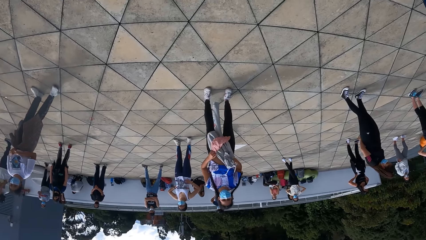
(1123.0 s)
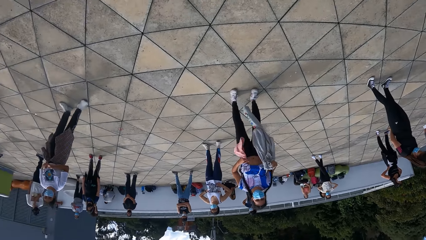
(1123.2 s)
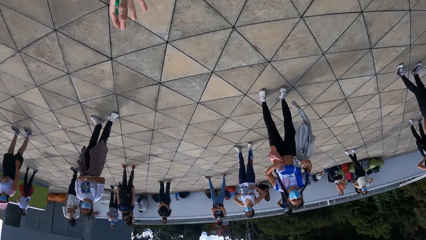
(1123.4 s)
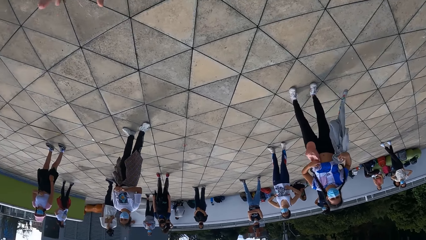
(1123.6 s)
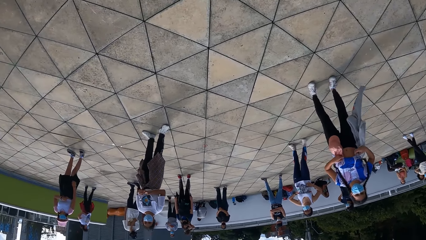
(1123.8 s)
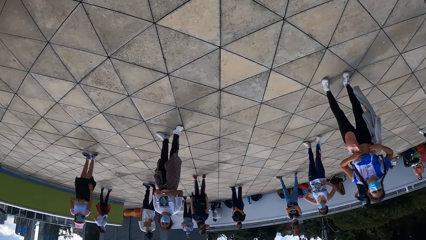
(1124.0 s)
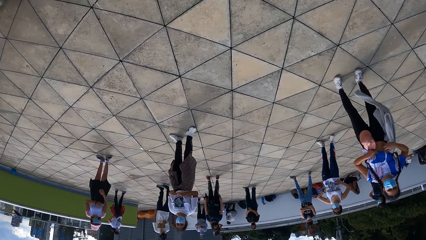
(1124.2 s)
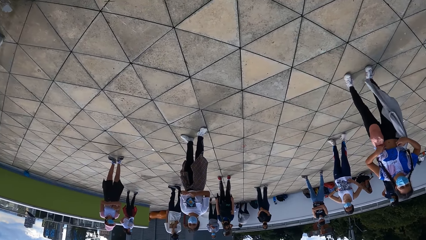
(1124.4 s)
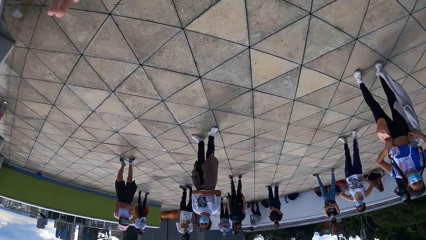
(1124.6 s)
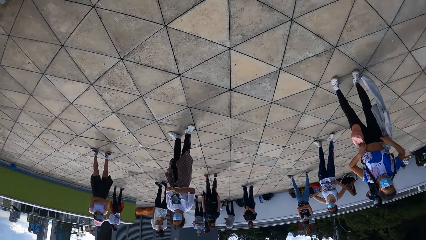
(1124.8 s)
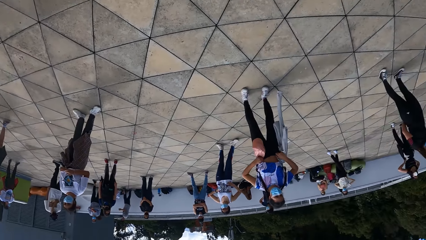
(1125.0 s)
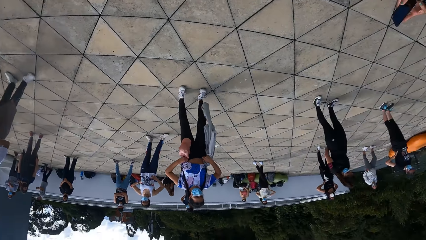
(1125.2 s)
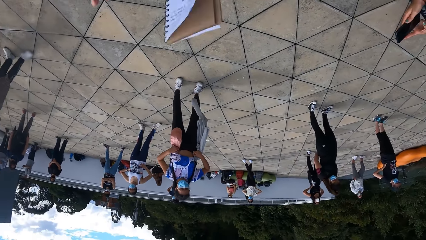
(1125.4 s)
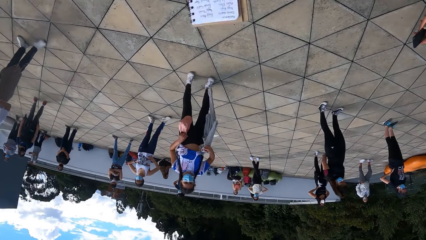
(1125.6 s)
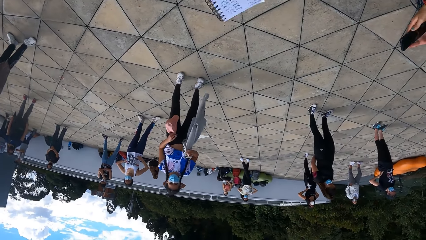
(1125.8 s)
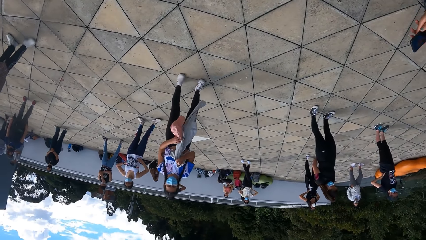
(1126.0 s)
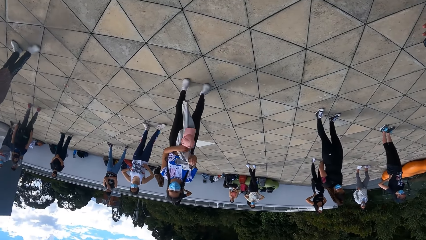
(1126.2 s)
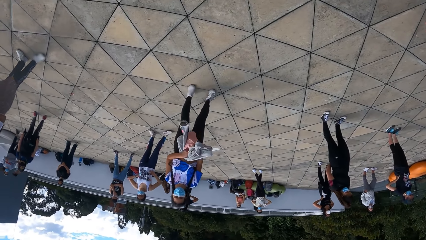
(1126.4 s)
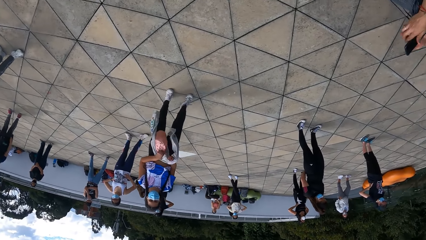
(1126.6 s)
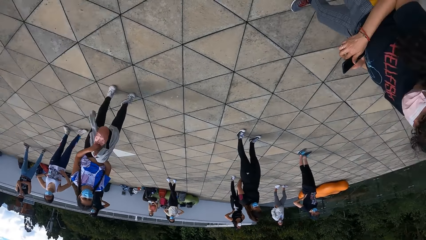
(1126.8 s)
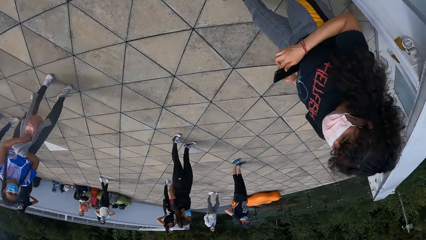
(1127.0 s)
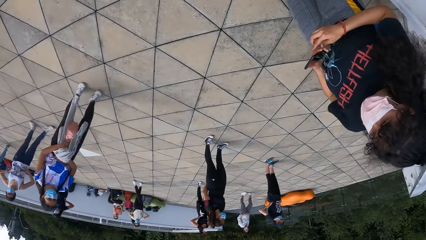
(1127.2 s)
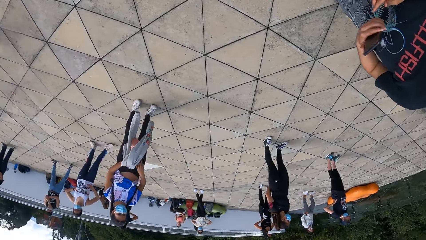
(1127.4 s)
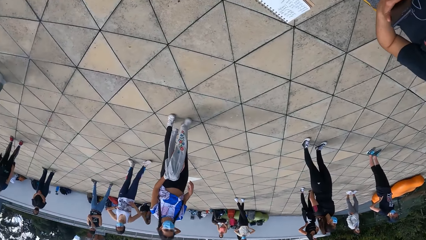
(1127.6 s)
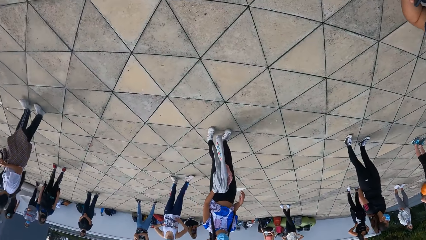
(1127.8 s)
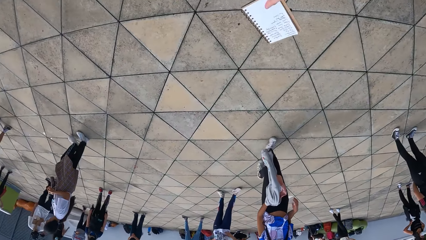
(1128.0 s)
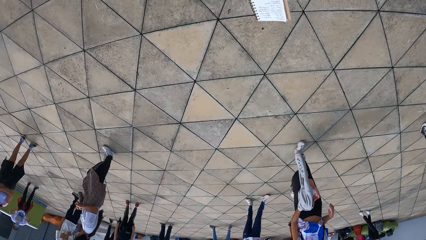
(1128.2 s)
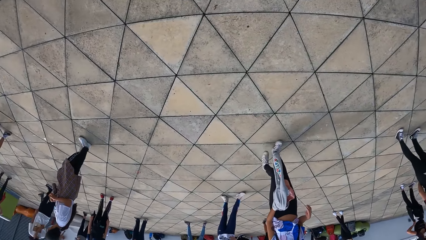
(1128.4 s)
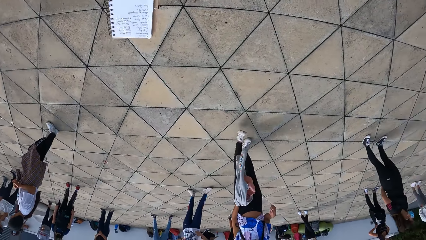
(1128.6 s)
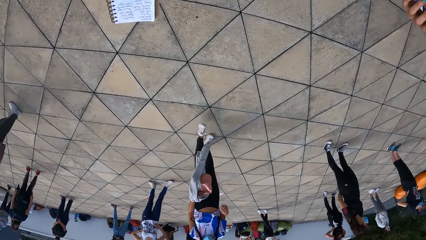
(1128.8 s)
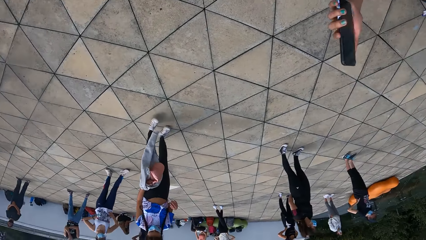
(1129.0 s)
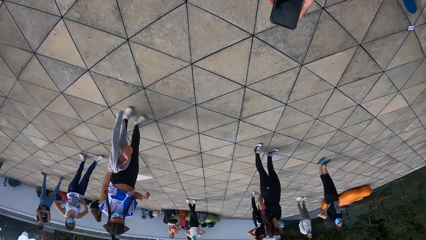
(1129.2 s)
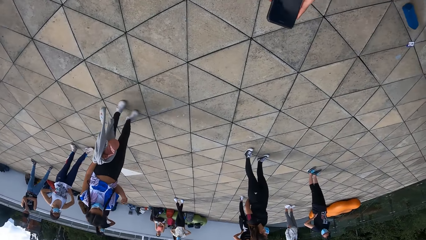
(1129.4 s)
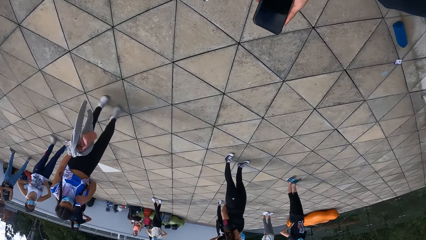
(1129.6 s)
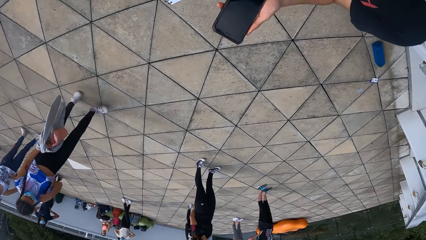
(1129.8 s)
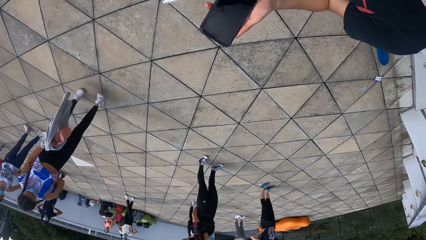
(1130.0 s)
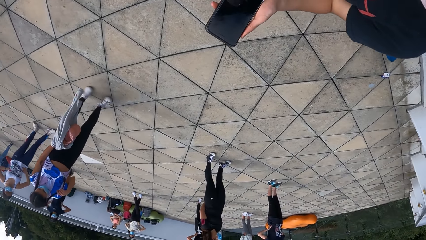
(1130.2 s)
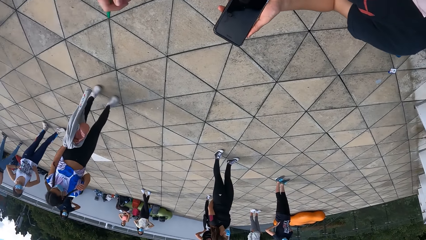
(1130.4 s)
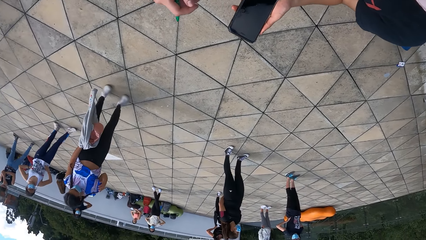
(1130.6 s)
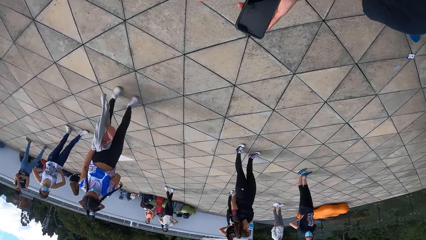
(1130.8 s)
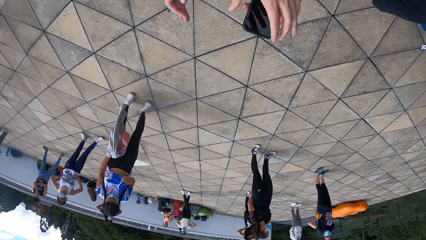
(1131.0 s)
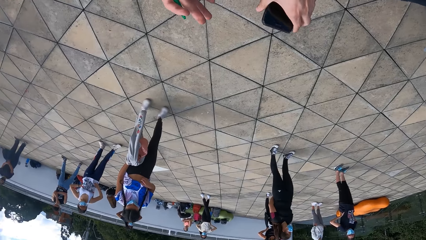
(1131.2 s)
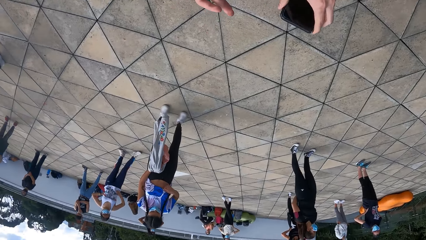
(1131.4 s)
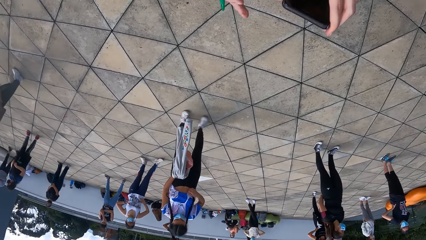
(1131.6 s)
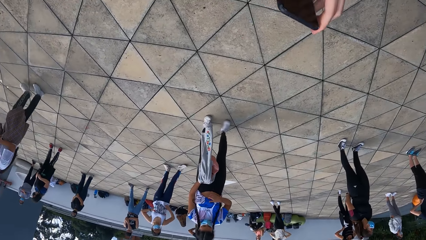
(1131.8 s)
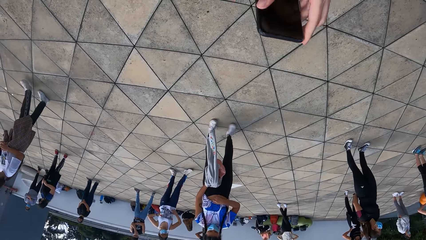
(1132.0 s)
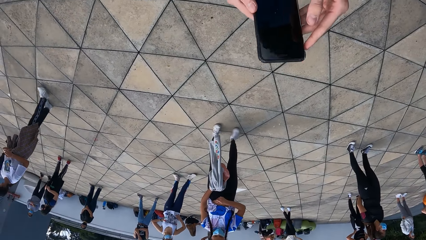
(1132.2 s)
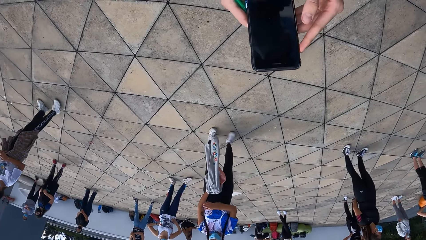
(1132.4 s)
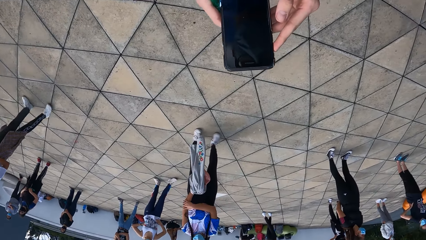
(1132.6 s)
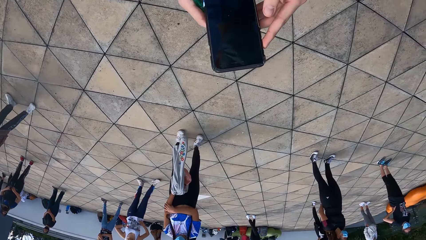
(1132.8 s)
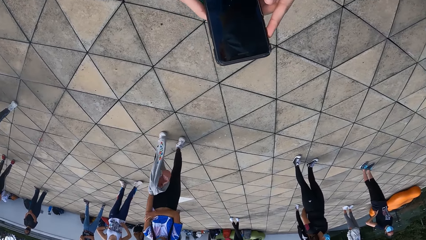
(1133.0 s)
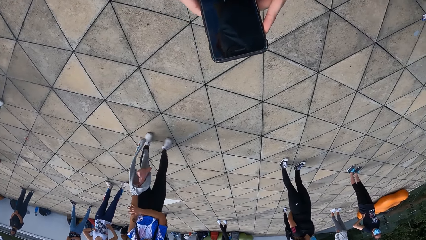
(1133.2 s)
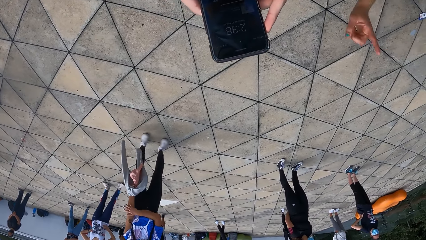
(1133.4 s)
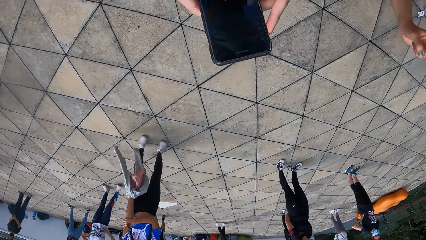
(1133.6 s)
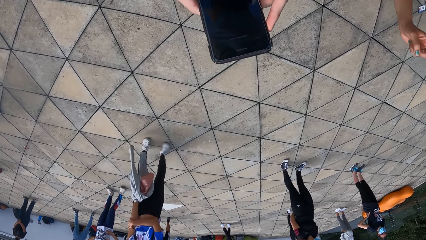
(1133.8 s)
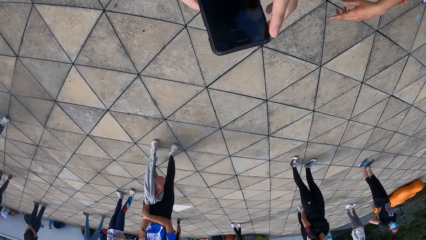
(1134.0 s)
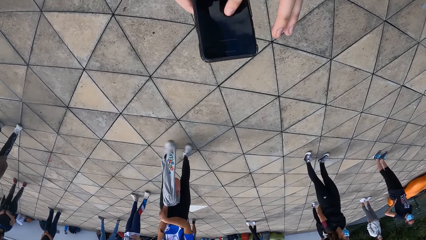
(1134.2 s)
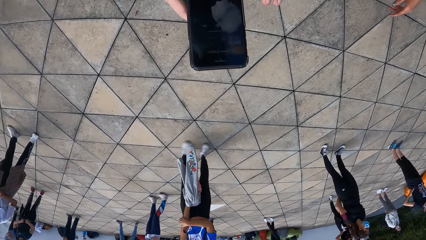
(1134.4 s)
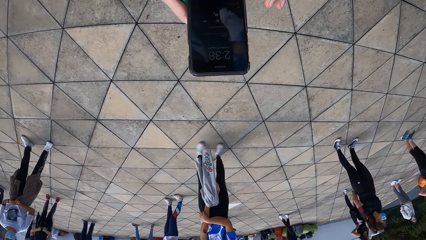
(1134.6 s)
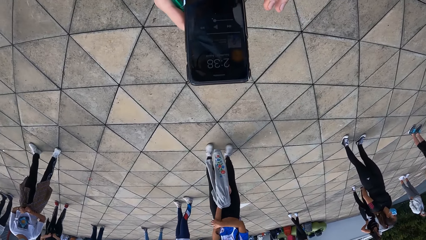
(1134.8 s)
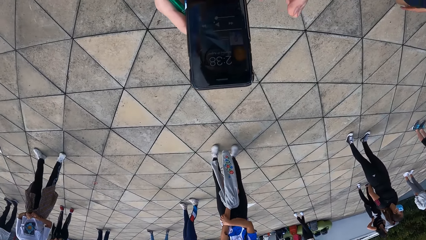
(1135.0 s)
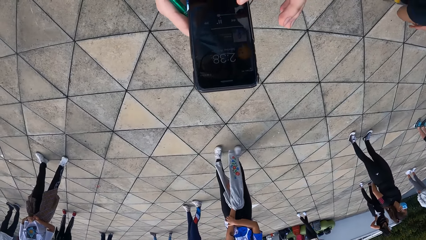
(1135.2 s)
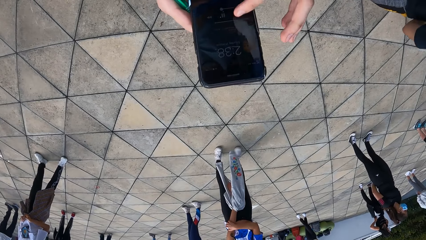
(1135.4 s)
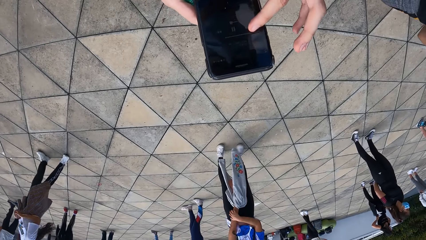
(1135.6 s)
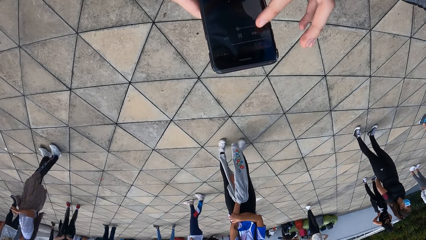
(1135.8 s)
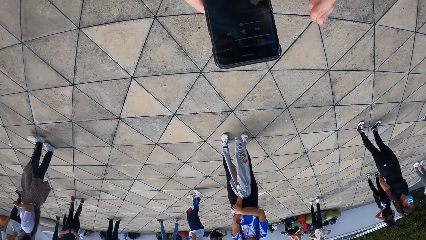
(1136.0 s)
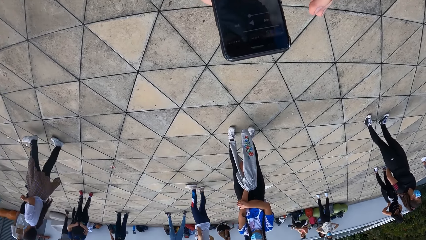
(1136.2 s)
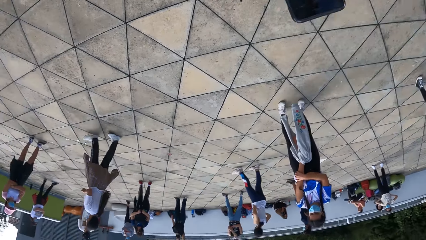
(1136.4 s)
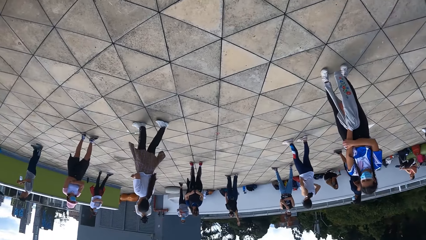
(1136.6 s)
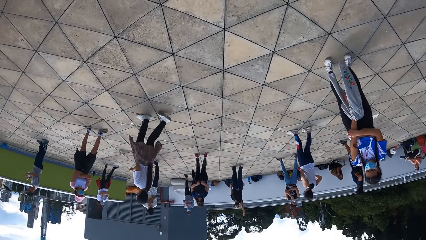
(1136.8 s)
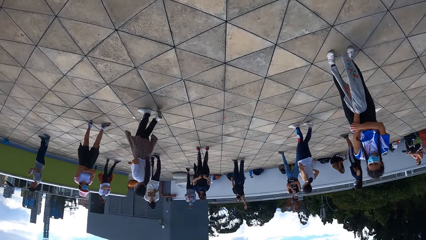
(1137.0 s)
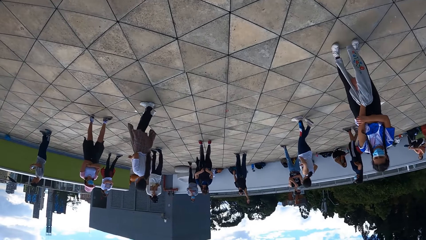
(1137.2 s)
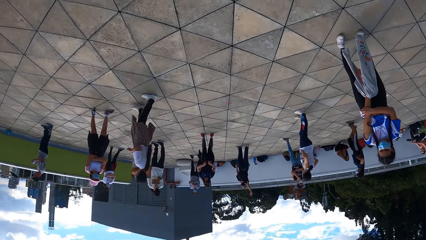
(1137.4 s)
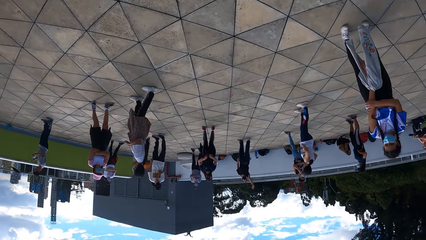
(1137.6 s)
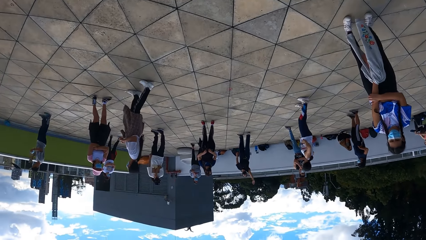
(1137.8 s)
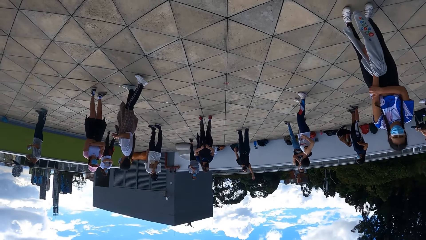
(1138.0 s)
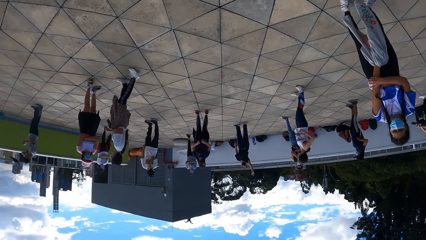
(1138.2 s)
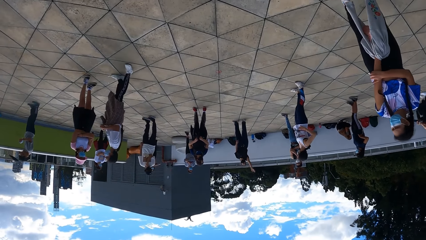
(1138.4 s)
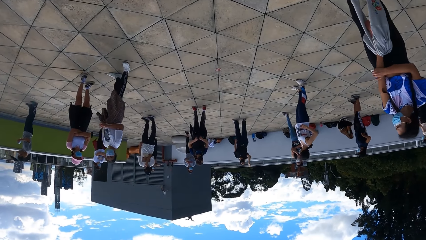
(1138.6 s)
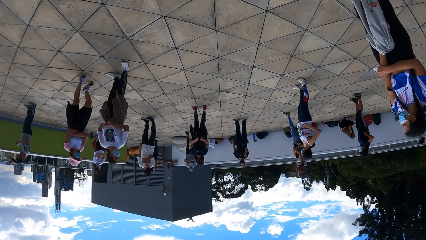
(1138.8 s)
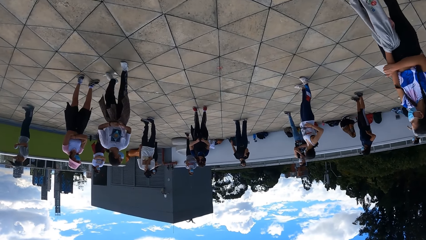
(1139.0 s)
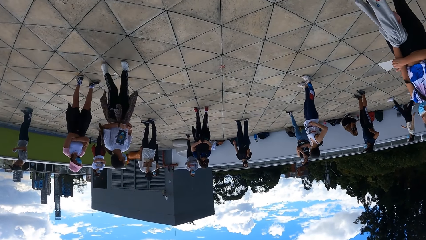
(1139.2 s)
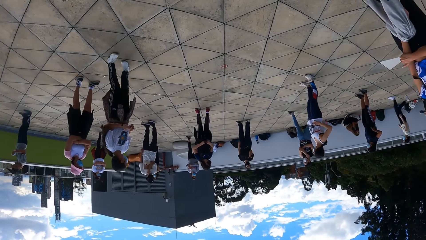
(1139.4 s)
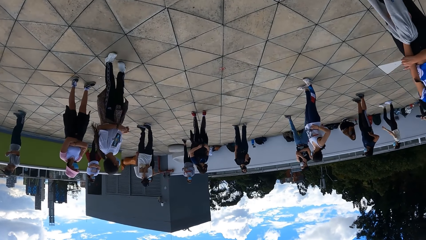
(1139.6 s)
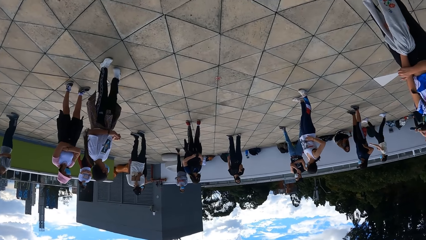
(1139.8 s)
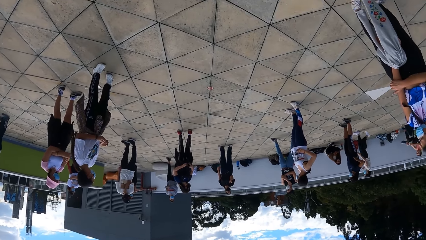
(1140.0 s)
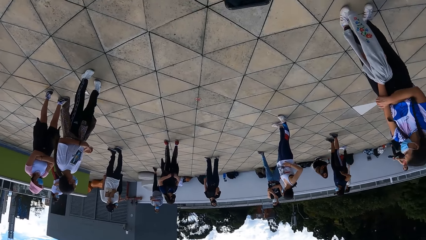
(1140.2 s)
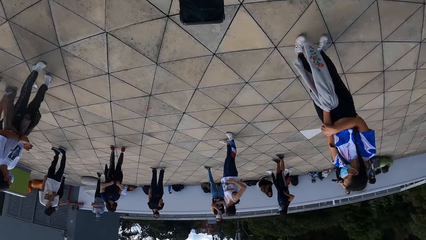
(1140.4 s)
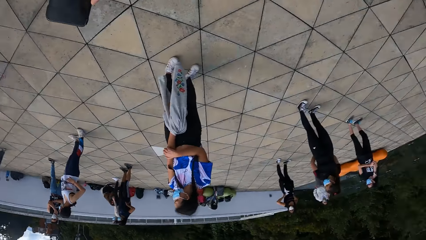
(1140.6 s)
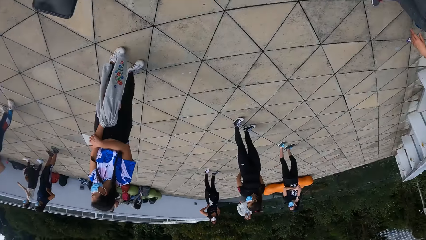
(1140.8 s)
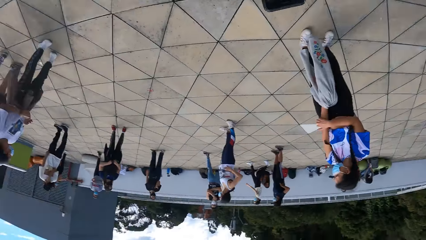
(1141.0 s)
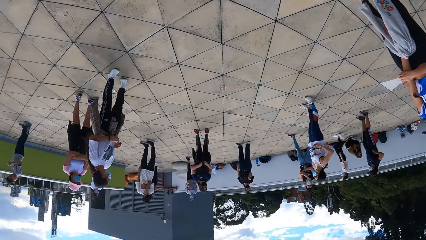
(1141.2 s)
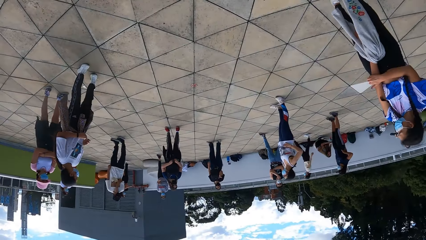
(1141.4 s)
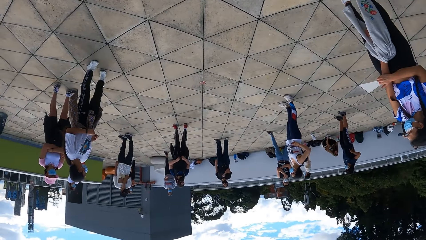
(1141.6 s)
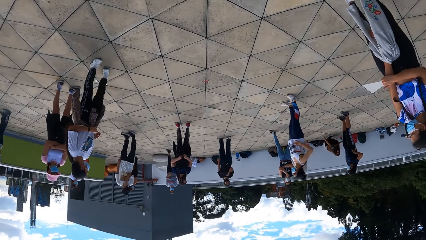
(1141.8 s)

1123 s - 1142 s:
The camera wearer looks around. She sways a hand. A person straightens a trouser. The camera wearer looks around and sways a book. The person folds a sweater. A woman uses a phone. The camera wearer sways the book. She collects the phone from the woman with her left hand. The woman sways a hand. The camera wearer operates the phone with both hands. She scrolls on the phone. The person scratches a hand. The camera wearer looks around.
